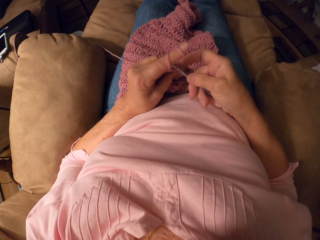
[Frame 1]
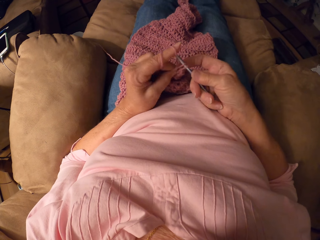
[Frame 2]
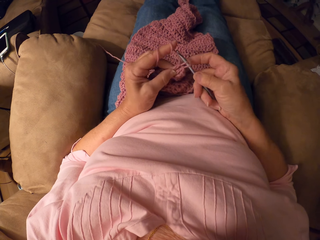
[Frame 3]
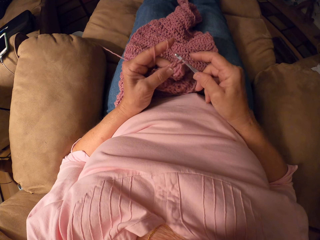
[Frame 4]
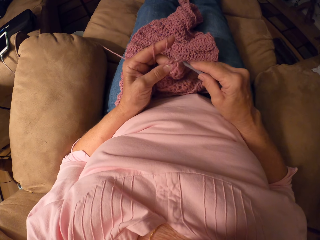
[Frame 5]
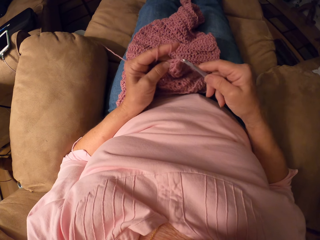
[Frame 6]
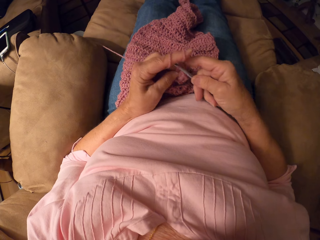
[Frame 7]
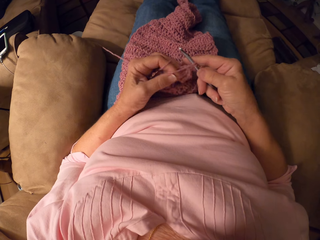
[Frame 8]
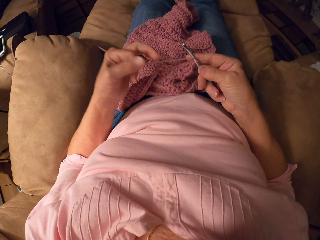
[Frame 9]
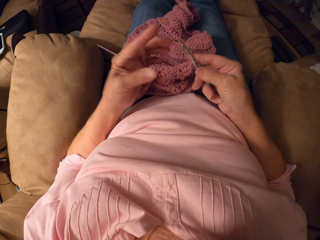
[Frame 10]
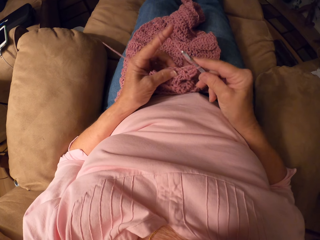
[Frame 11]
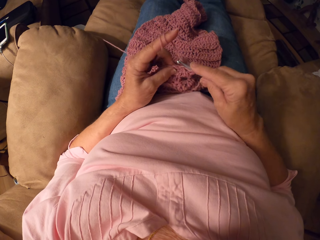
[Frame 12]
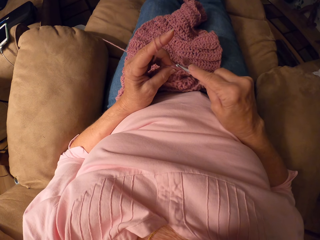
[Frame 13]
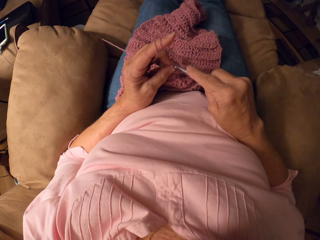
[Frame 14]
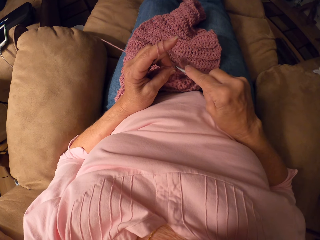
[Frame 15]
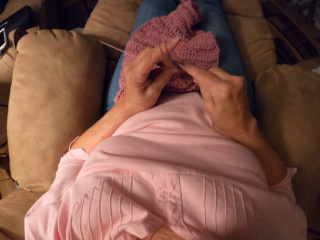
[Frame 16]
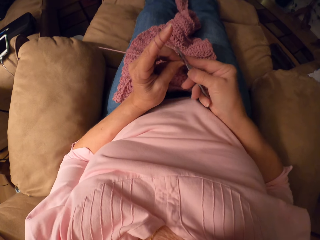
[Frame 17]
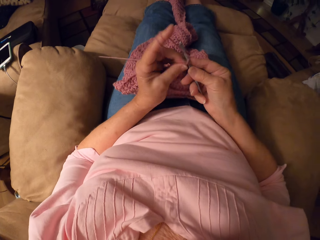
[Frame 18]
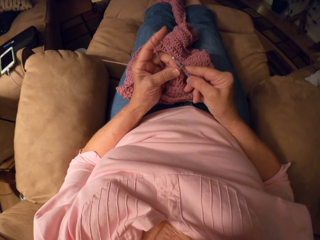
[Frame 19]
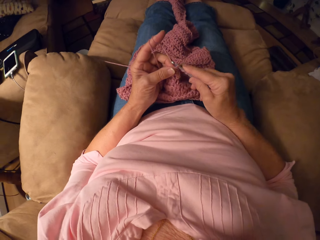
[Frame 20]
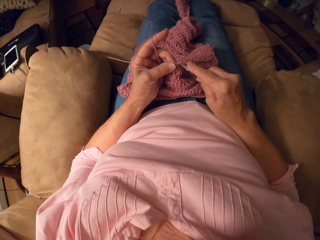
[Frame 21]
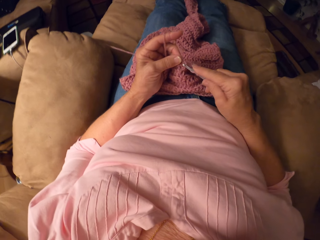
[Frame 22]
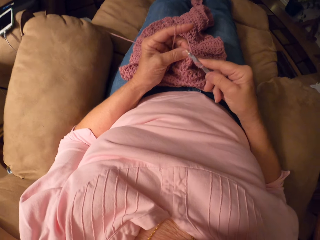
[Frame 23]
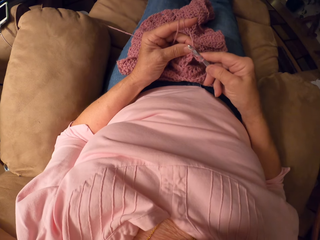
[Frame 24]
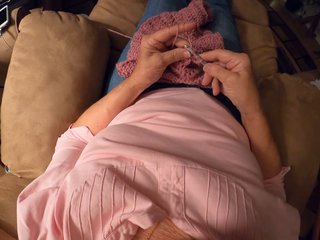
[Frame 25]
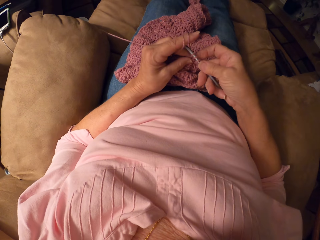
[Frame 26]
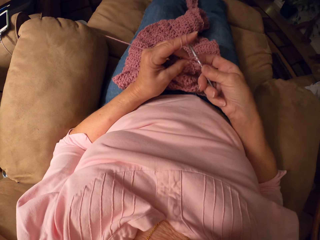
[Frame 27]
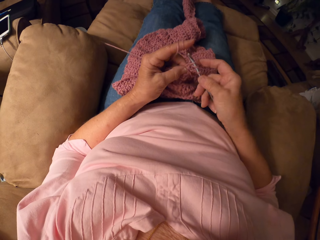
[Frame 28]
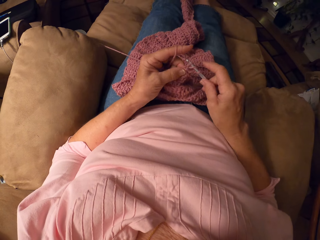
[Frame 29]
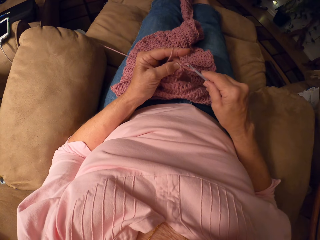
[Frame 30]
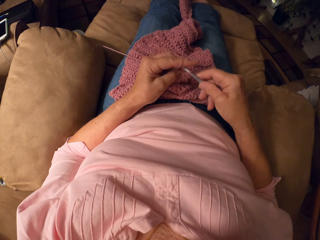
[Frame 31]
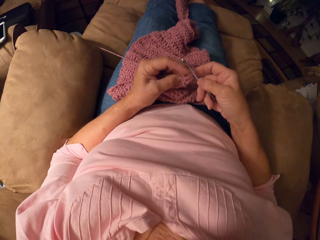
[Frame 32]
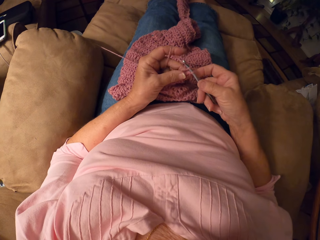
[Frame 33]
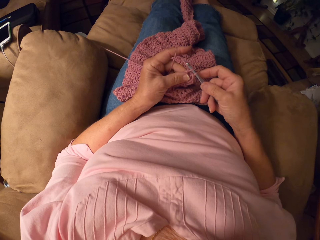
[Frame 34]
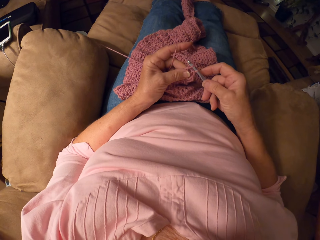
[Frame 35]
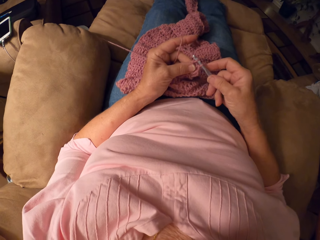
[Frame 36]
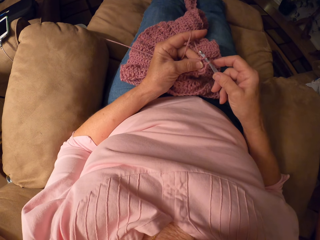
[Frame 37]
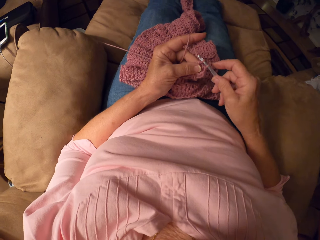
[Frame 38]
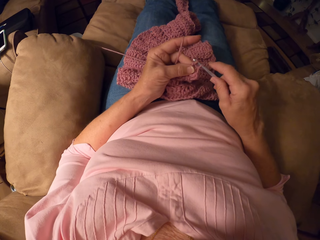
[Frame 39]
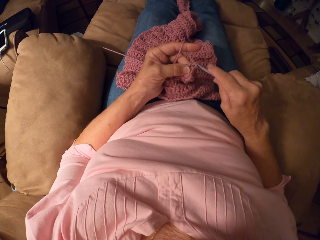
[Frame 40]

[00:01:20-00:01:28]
The camera wearer adjusts the thread. They knit the garment.

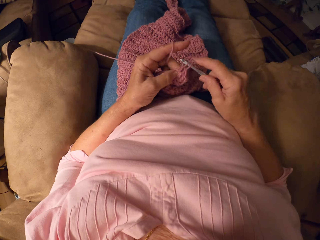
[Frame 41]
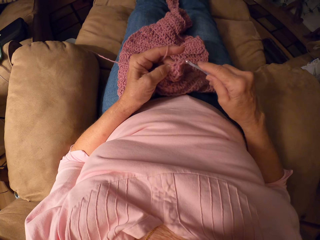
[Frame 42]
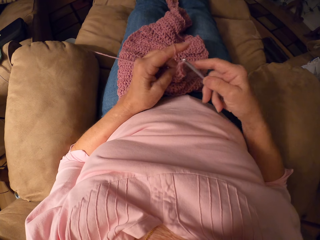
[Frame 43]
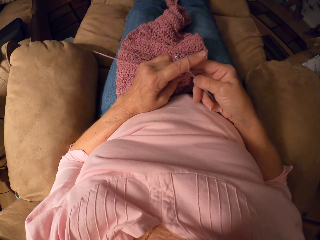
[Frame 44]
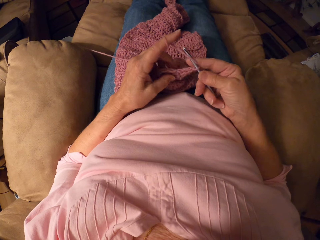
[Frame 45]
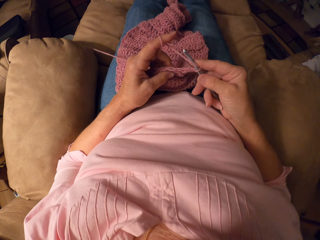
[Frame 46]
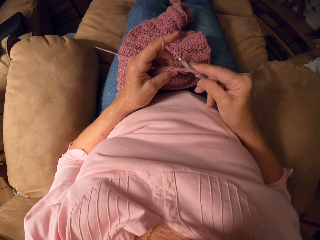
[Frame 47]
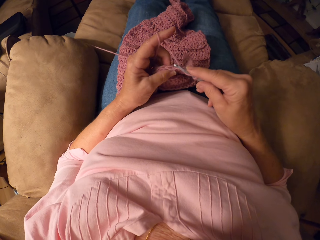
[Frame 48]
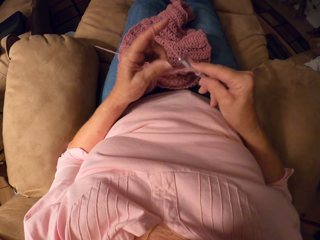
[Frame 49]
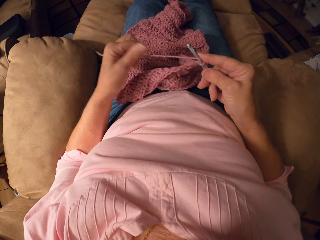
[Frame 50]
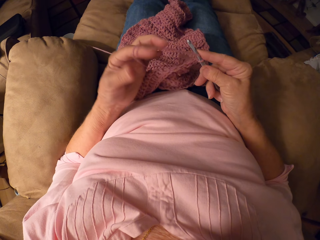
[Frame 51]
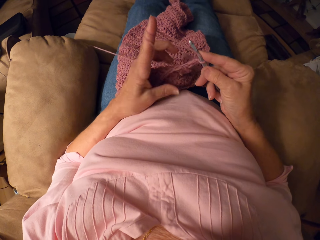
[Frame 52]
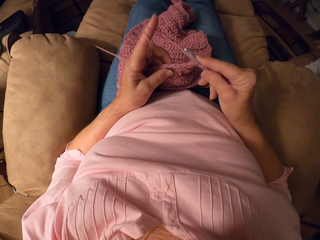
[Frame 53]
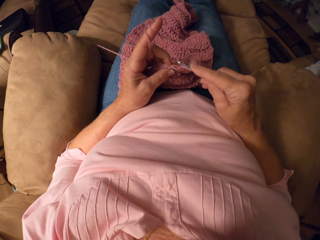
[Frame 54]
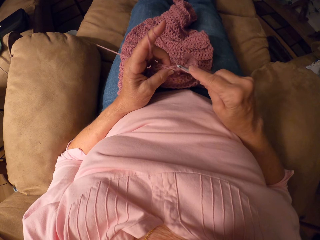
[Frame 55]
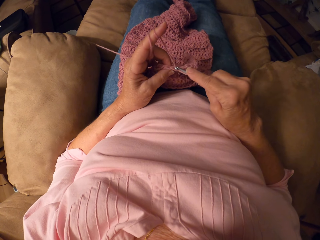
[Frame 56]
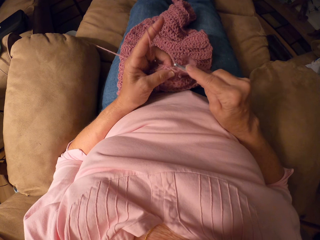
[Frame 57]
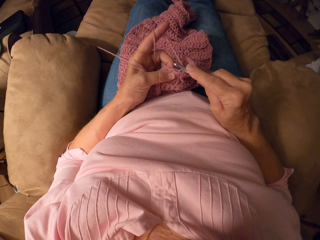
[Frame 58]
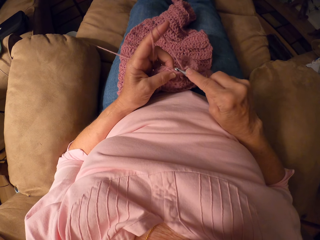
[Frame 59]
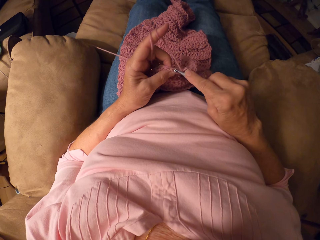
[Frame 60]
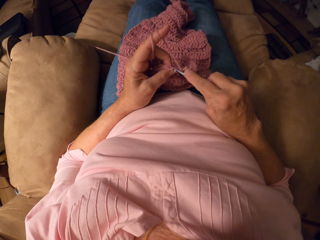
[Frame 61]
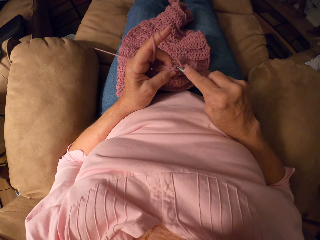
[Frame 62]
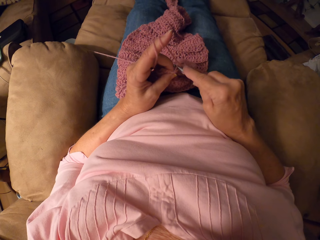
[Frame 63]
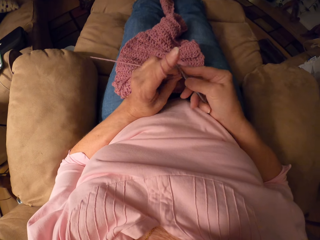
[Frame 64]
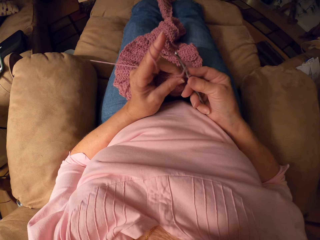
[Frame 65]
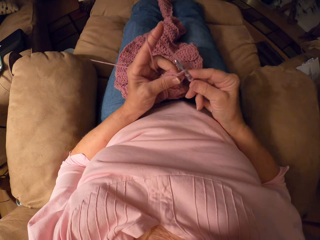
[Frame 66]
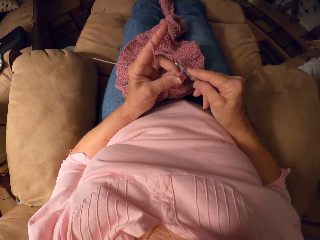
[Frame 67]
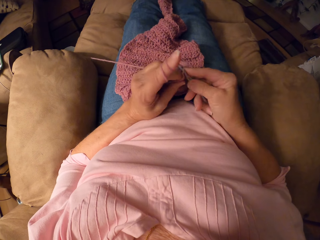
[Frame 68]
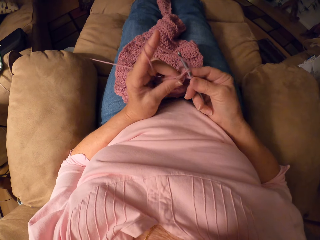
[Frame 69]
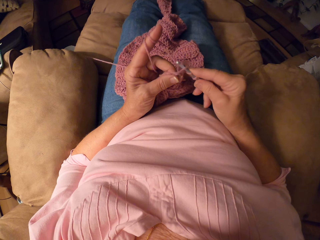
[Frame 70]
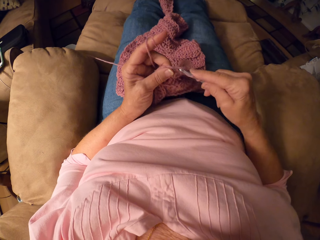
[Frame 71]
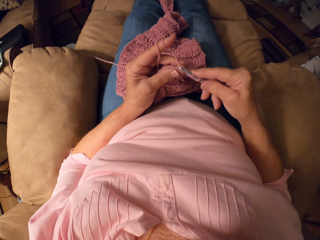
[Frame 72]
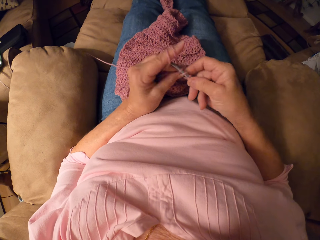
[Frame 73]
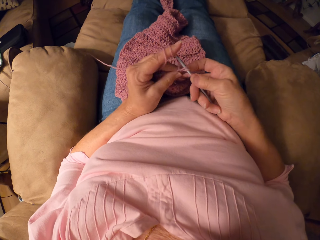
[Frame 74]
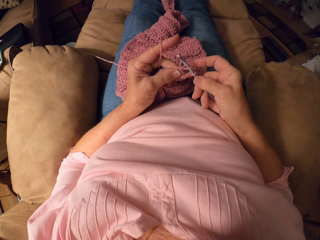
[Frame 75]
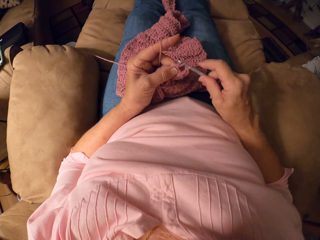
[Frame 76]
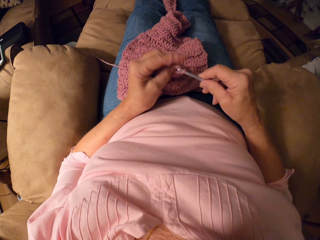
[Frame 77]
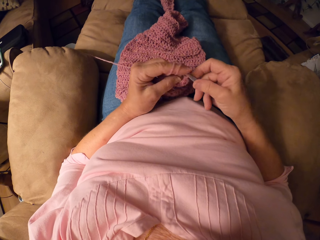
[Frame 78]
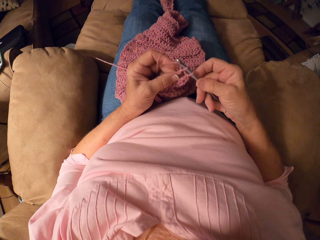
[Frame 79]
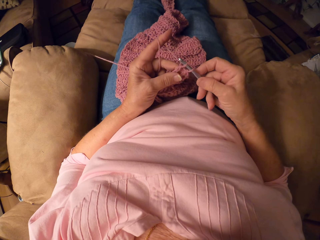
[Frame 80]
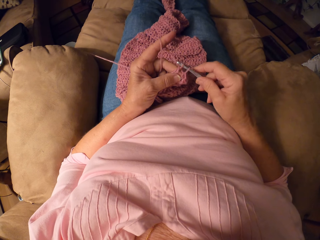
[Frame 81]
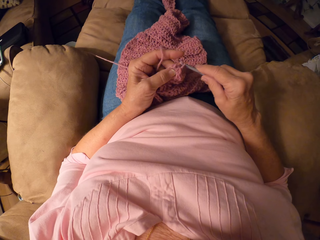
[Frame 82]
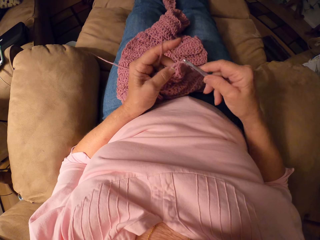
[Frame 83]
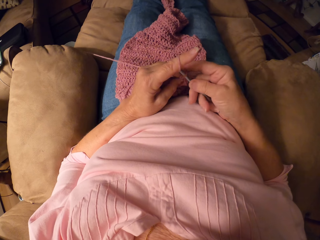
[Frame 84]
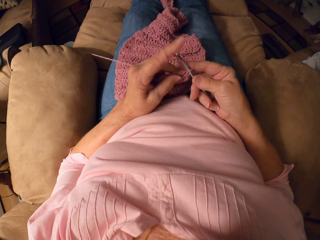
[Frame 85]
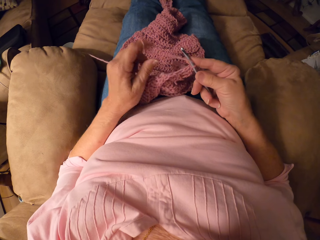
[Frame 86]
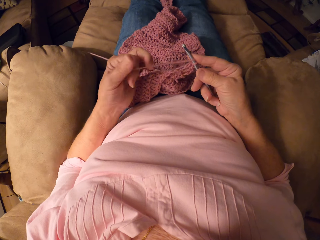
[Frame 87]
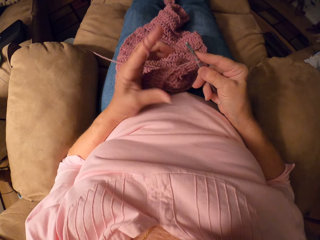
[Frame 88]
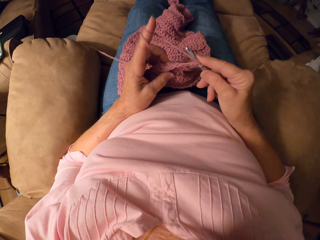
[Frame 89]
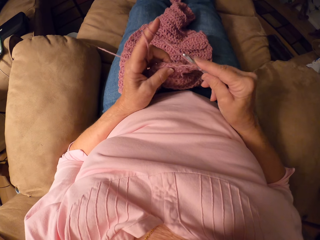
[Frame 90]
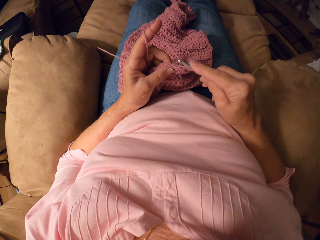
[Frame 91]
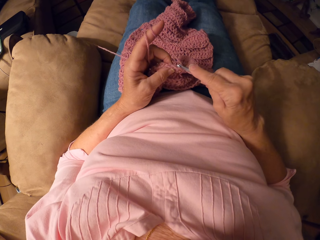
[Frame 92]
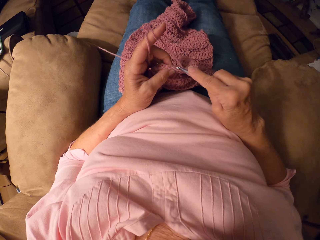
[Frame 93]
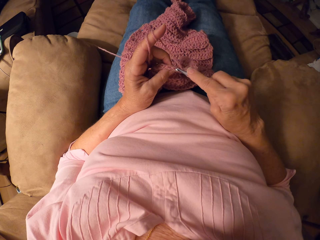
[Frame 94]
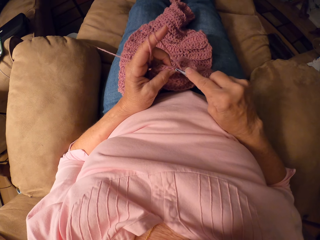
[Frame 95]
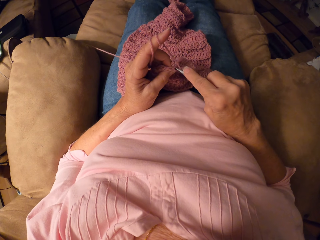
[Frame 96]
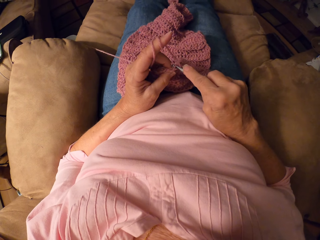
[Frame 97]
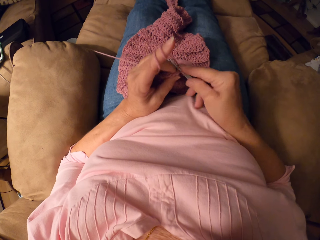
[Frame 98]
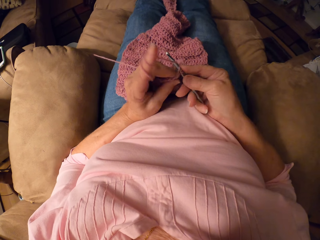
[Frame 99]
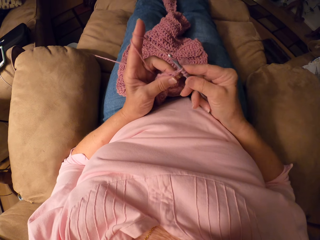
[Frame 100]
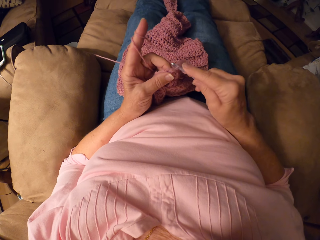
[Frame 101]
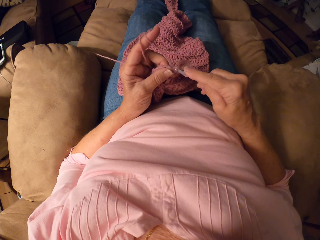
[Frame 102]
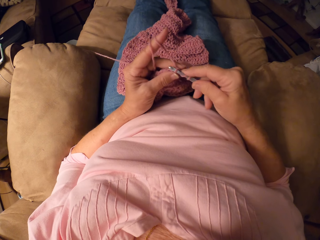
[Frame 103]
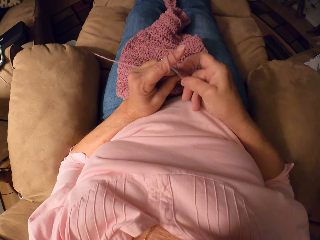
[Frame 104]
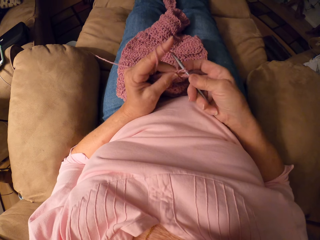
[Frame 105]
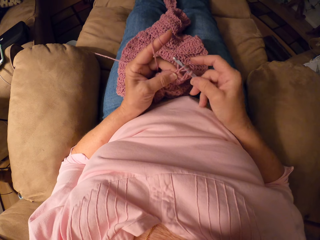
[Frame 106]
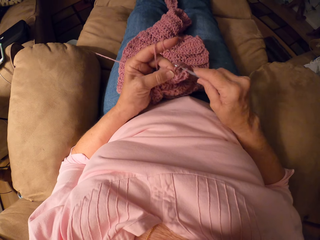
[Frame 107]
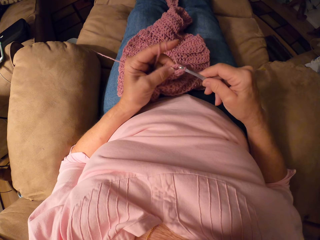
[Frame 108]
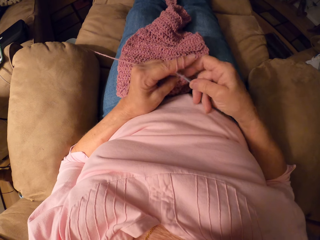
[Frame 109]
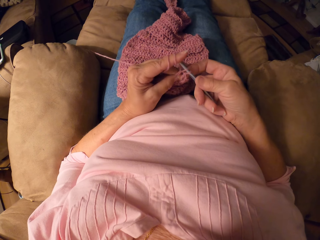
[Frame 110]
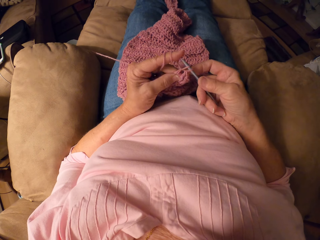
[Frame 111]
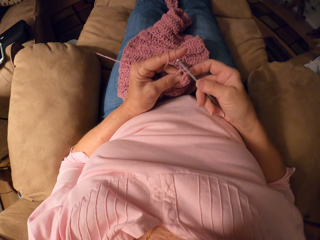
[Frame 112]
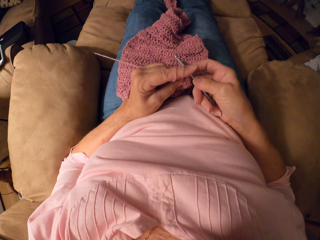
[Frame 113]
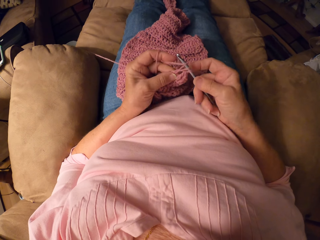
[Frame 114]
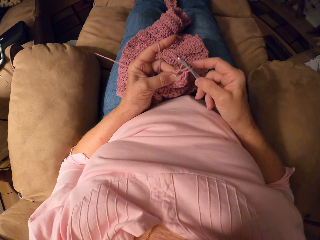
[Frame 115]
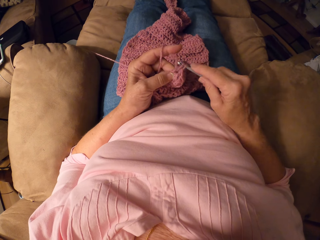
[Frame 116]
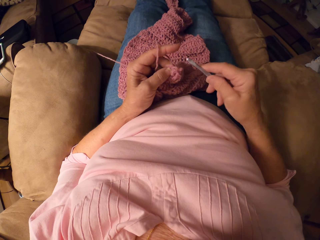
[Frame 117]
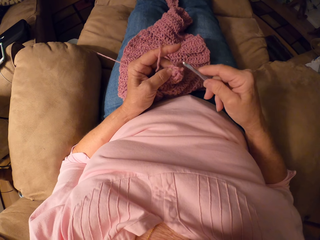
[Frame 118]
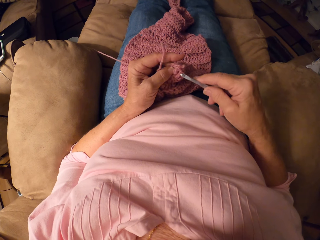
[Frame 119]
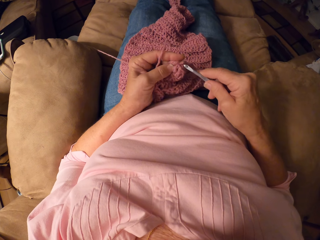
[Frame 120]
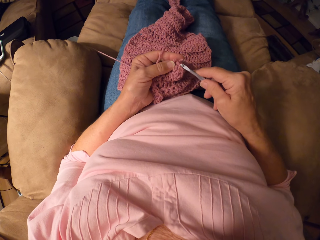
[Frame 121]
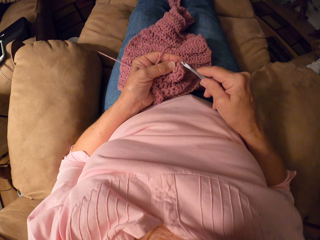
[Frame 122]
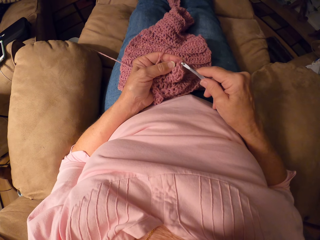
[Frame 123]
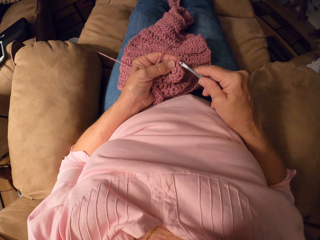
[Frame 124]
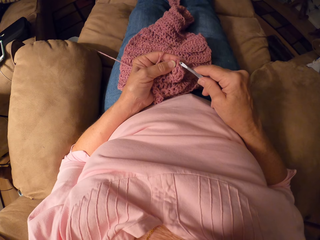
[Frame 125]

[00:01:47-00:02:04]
The camera wearer adjusts the thread. They knit the garment. They adjust the thread. They knit the garment.
